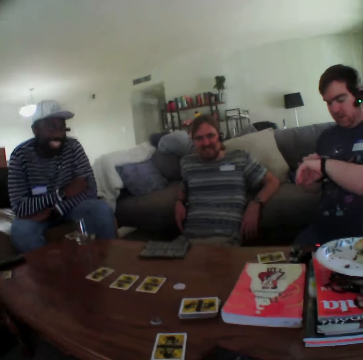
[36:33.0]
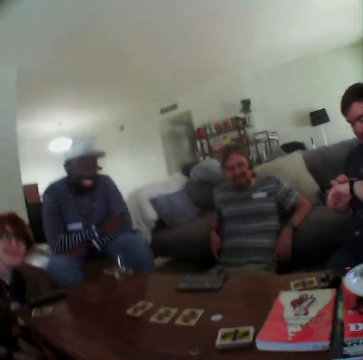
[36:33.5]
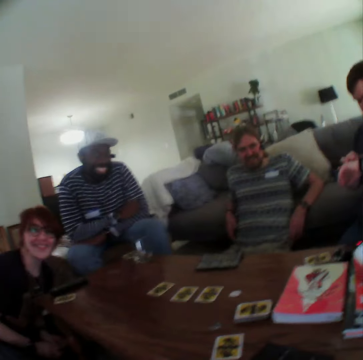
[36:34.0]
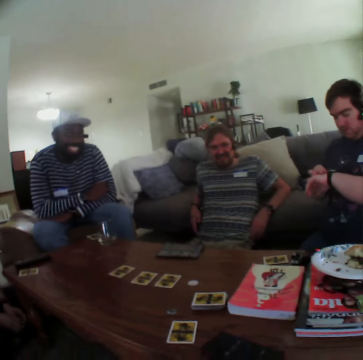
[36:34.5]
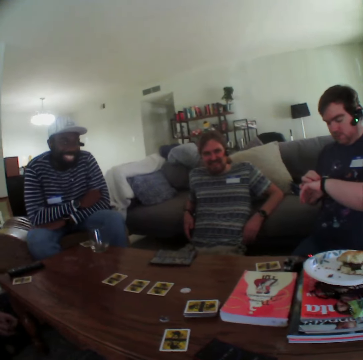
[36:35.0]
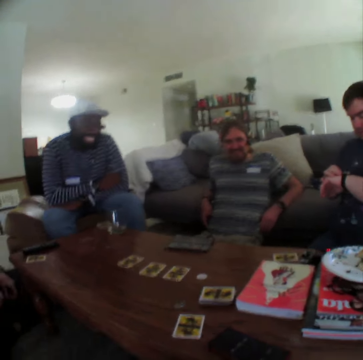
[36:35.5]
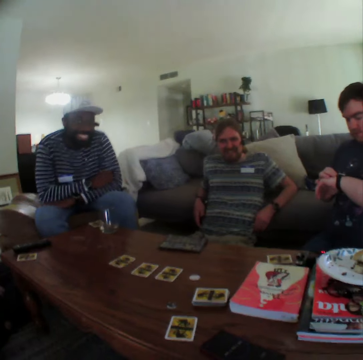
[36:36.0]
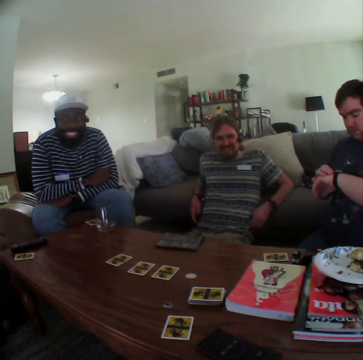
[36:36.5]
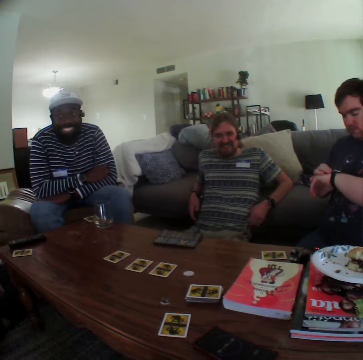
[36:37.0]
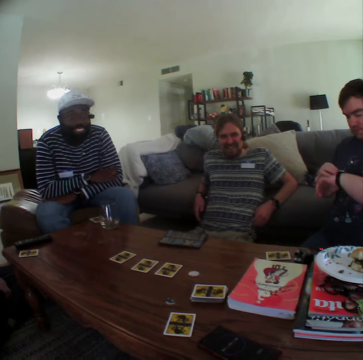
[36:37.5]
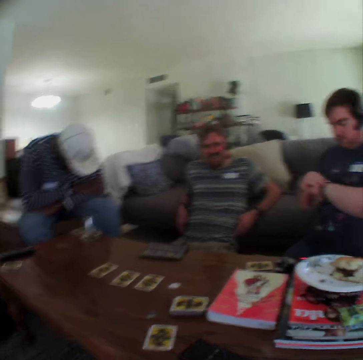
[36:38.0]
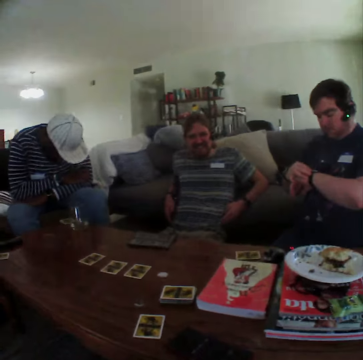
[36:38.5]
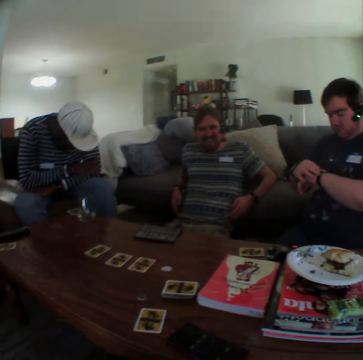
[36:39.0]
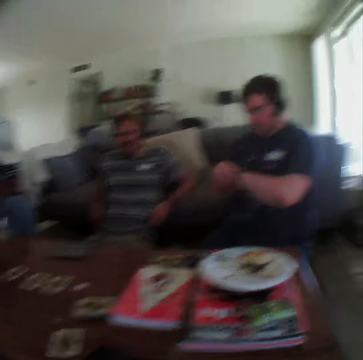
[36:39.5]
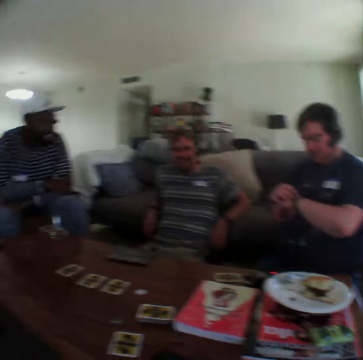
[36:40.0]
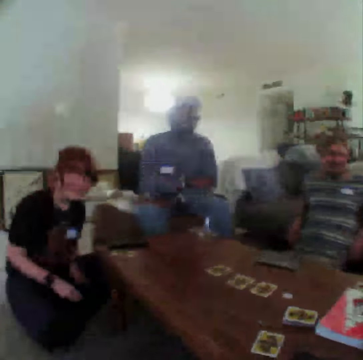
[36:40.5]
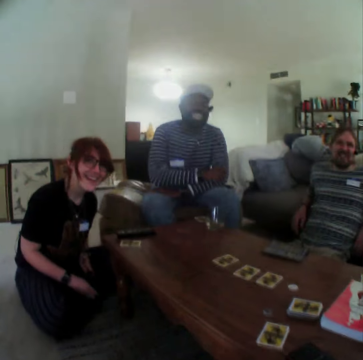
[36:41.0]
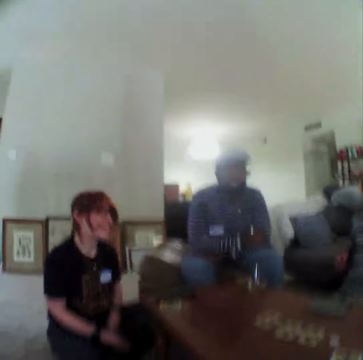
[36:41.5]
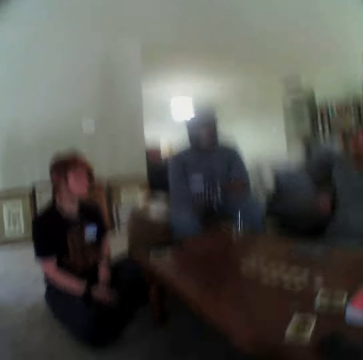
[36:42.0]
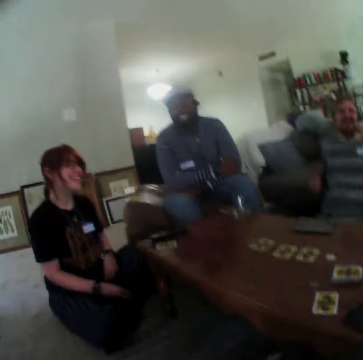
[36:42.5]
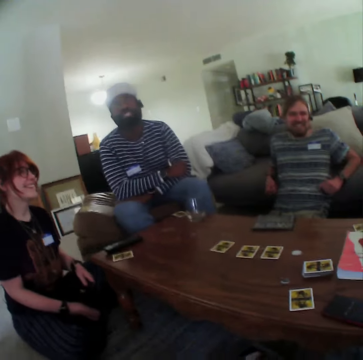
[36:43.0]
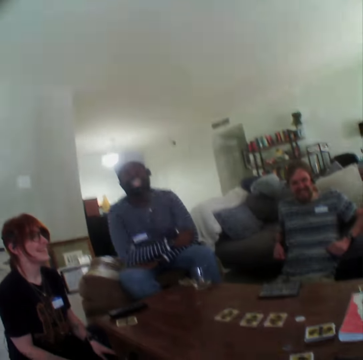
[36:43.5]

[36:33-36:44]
The camera wearer moves the head down. A man looks down. The man moves the head up. The man talks.

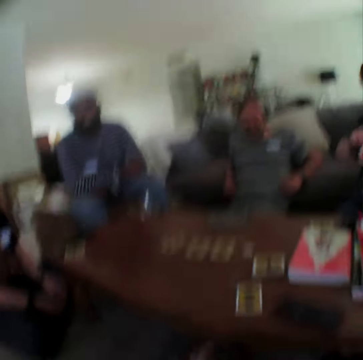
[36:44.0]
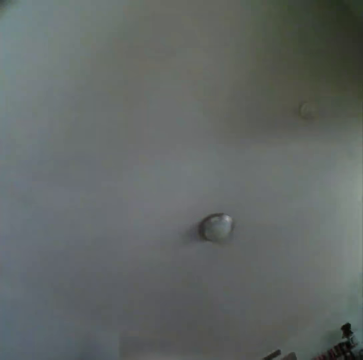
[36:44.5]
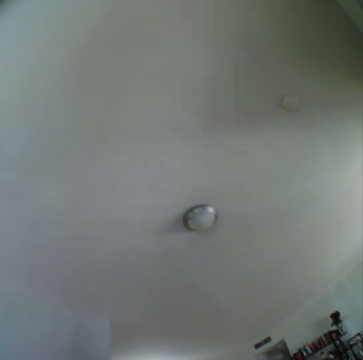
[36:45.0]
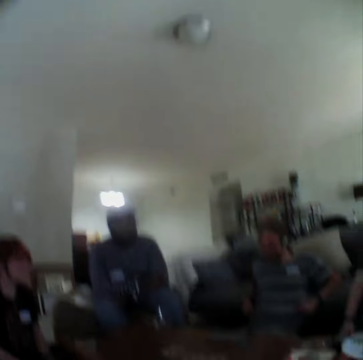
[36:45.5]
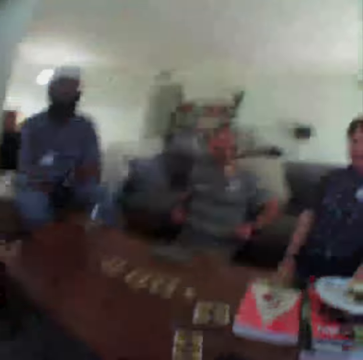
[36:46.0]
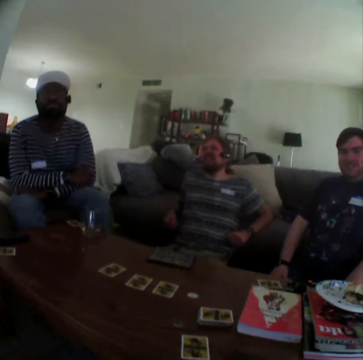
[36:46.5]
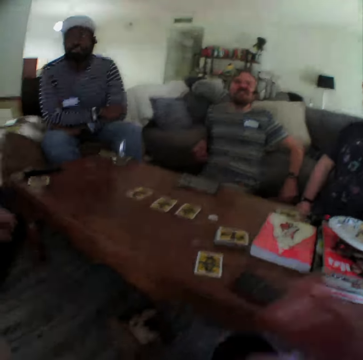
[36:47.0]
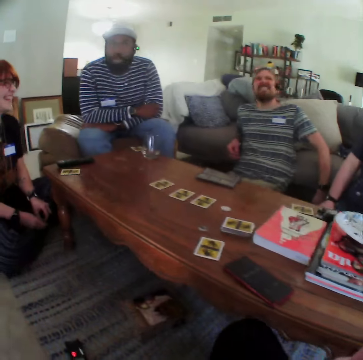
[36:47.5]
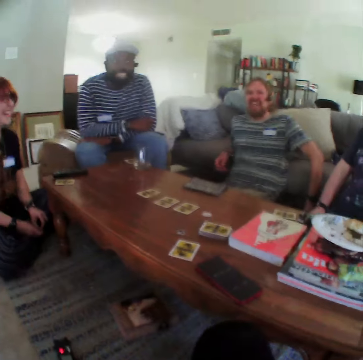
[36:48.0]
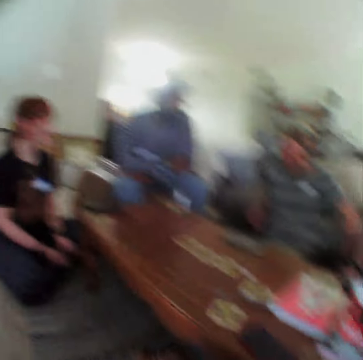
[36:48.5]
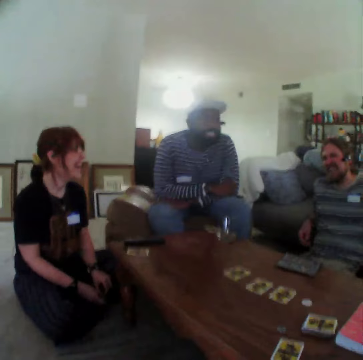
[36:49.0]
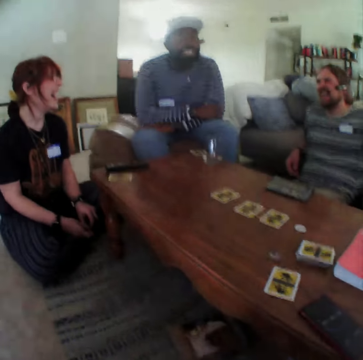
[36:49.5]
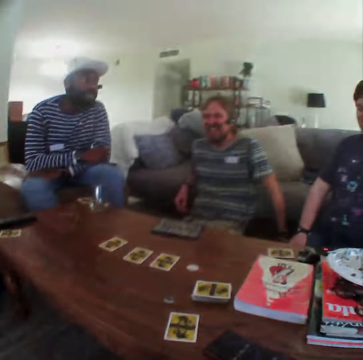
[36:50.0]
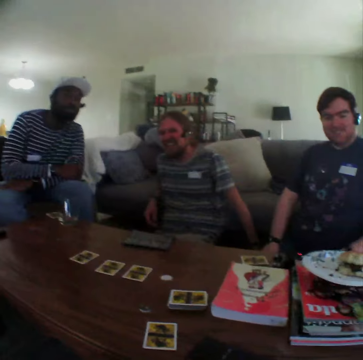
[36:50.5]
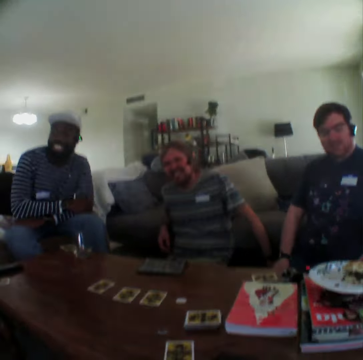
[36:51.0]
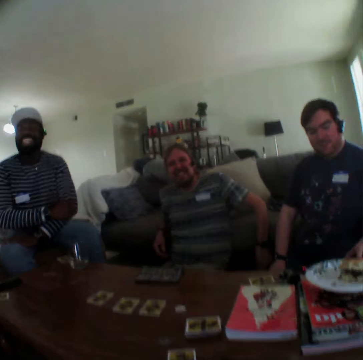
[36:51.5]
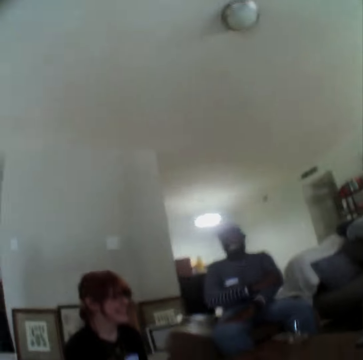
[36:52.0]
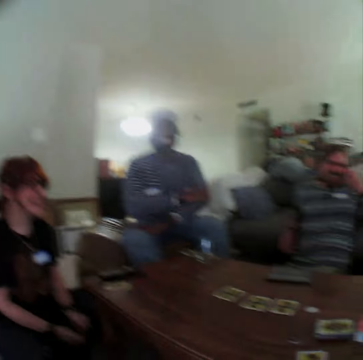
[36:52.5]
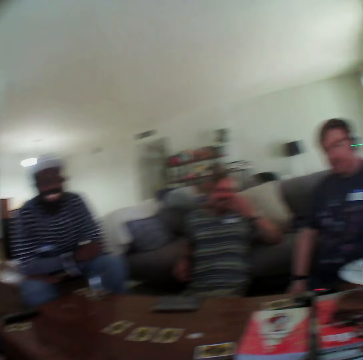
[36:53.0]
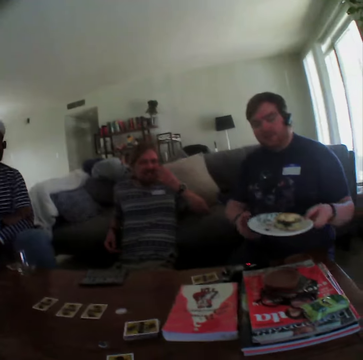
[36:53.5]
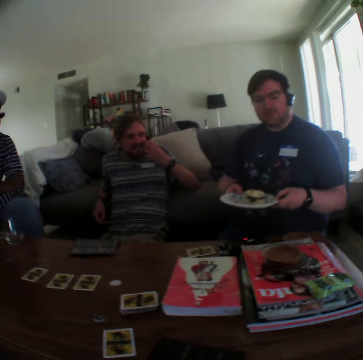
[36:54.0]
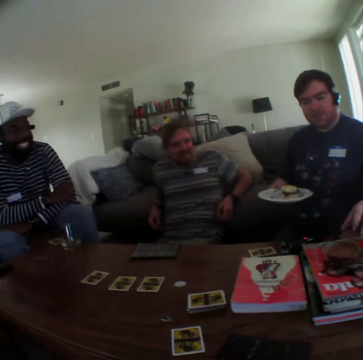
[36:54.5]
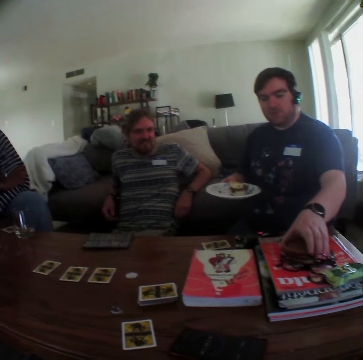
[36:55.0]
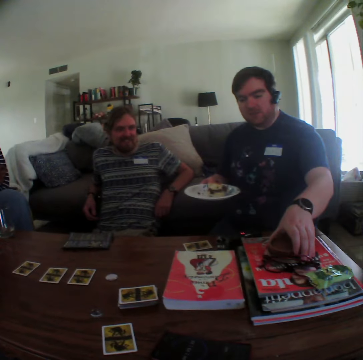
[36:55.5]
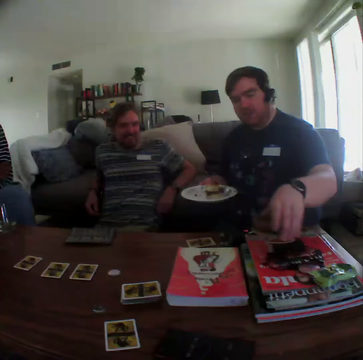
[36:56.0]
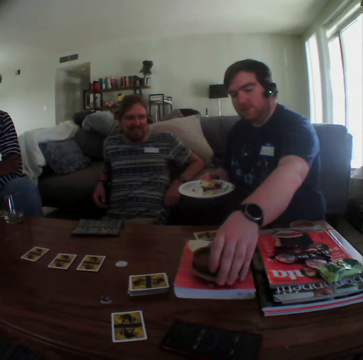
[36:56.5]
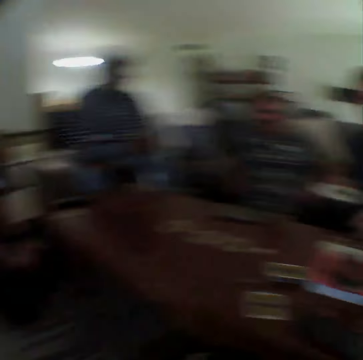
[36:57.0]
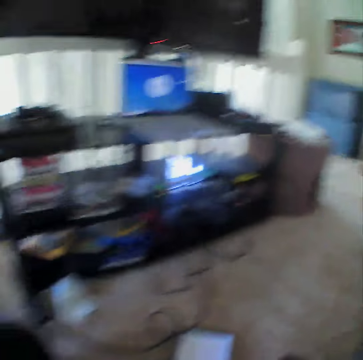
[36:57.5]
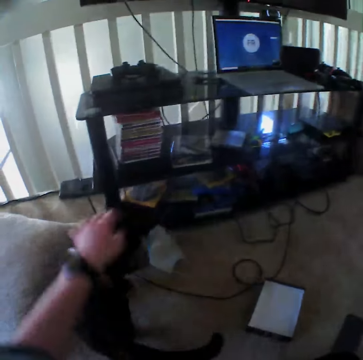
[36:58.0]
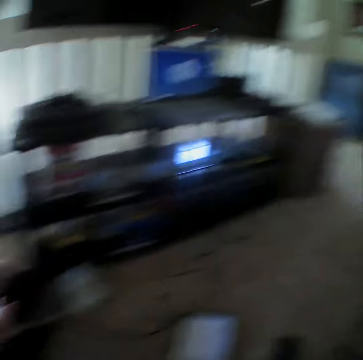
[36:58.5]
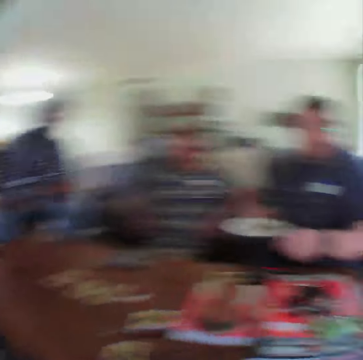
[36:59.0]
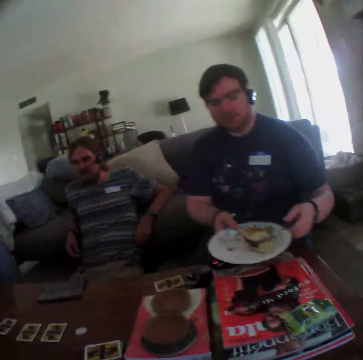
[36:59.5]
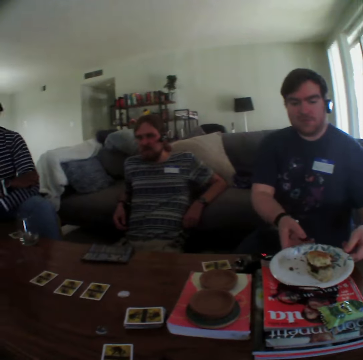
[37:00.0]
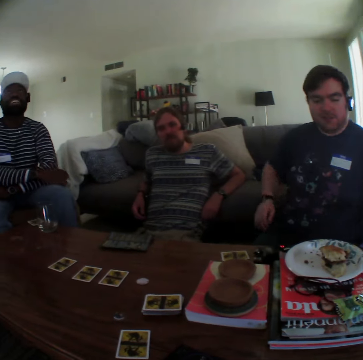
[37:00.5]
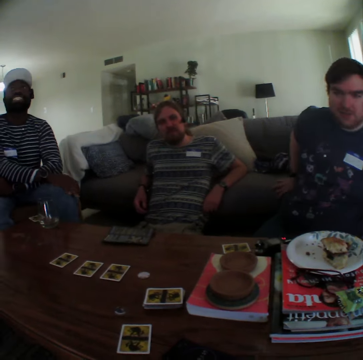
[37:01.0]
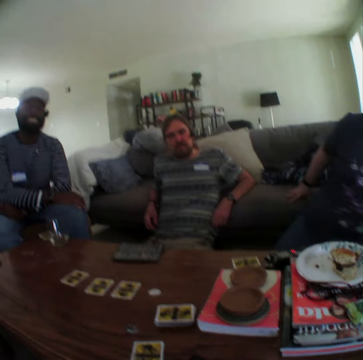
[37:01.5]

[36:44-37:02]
The camera wearer looks up. A person moves the head, moves the head on the chair, and touches the chair. The camera wearer moves the hand. Another person moves the head. A man touches the plate on the table. The second person moves the body. The man picks up the plate. The camera wearer carries the plate. The first person moves the hand down. The man picks up something on the table. He puts a bowl on the book. The camera wearer touches the dog or cat. The man puts the plate on the book.

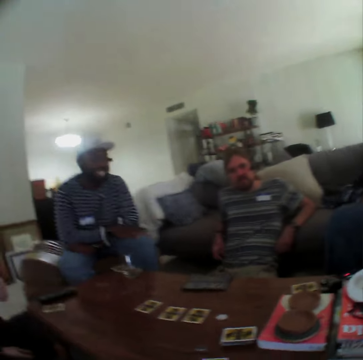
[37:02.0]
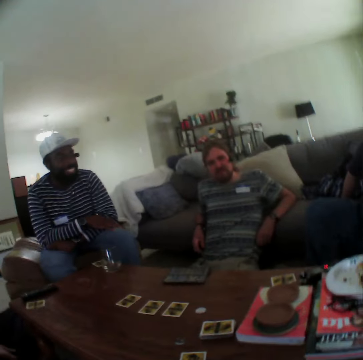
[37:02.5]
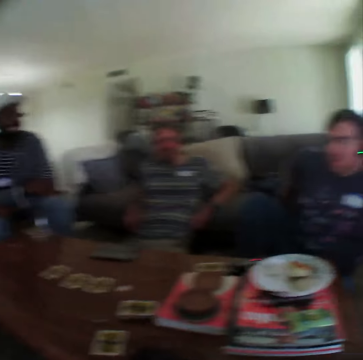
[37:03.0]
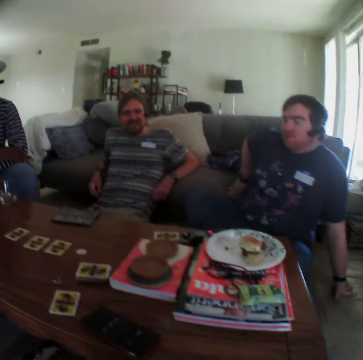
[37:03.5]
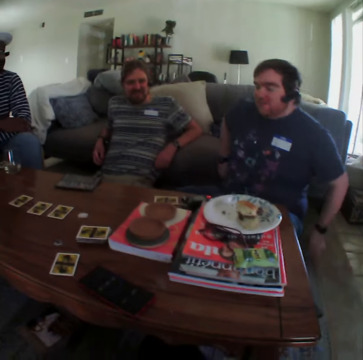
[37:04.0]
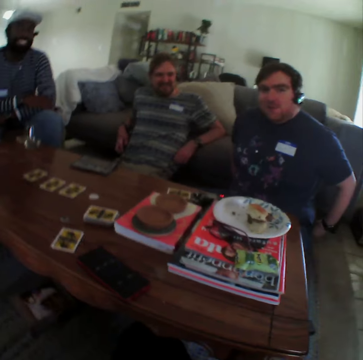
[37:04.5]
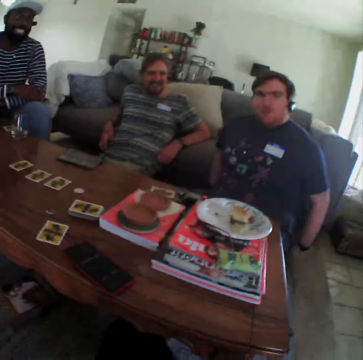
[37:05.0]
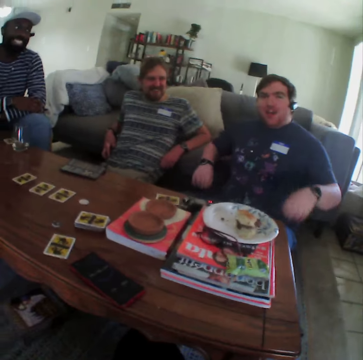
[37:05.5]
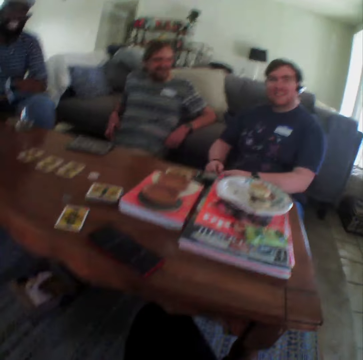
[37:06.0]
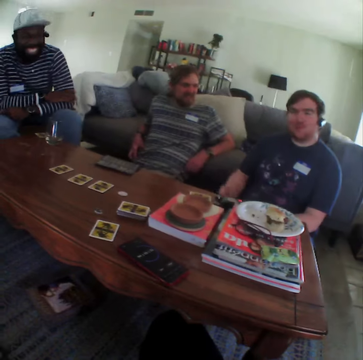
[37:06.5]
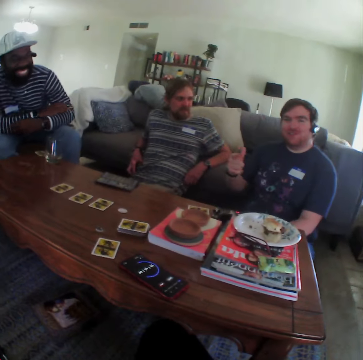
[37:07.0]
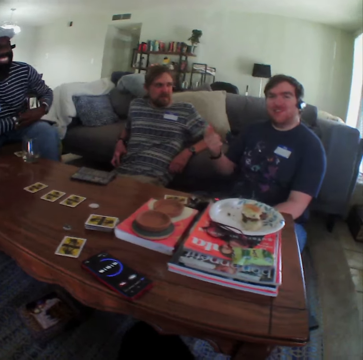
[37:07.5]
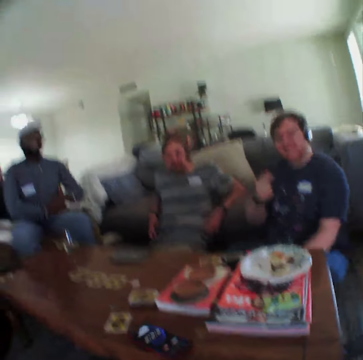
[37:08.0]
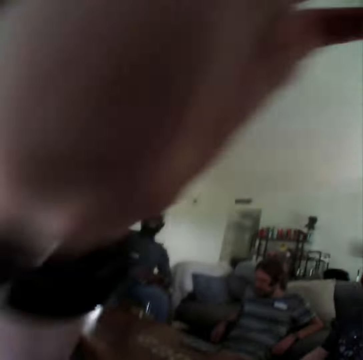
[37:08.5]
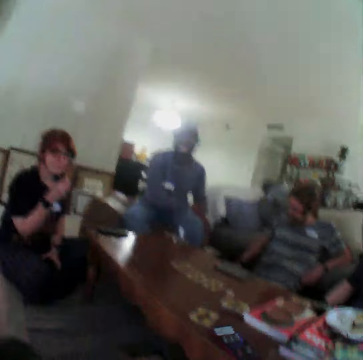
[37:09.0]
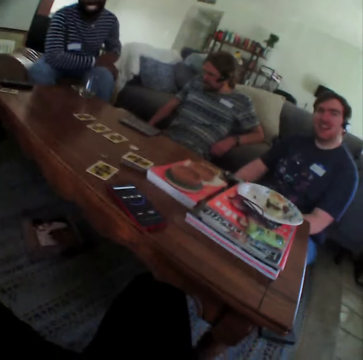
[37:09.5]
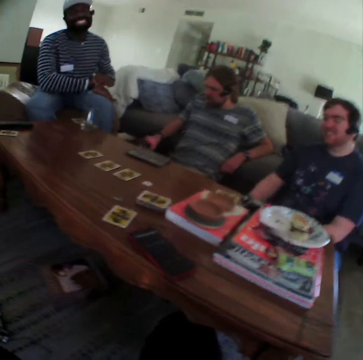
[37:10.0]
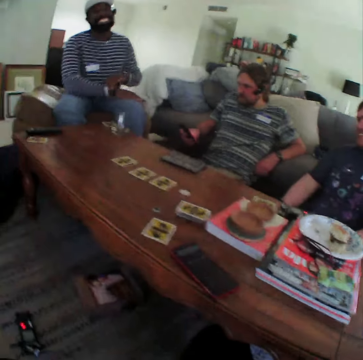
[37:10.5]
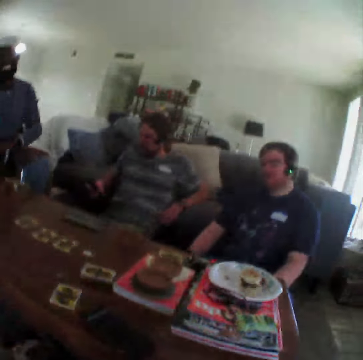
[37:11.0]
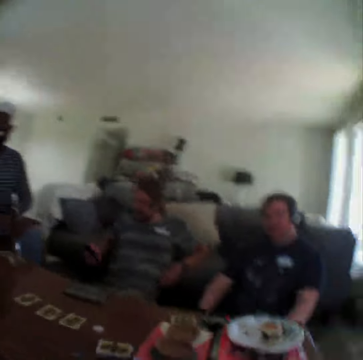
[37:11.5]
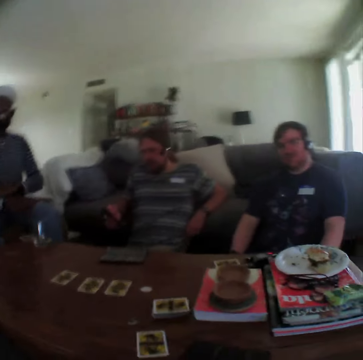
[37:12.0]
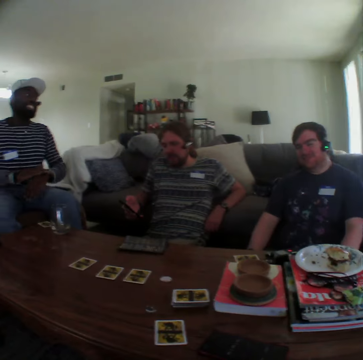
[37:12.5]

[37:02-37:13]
A man moves on the floor. The man sits down. He stretches the shirt and points at the colleagues. The man moves the hand. A person moves the hand to the waist. The camera wearer moves the hand to the camera. Another man uses the phone. The other man looks at the phone. The camera wearer moves the hand down.
